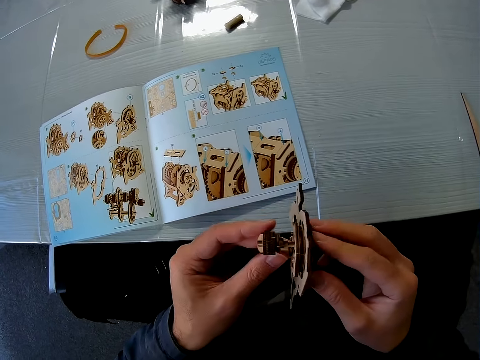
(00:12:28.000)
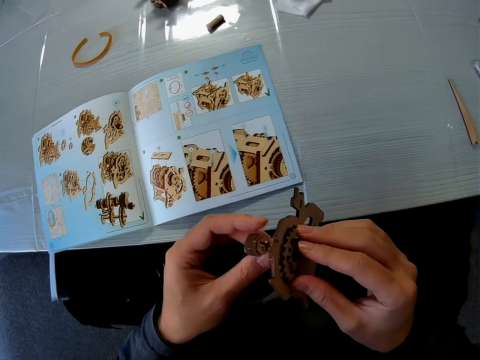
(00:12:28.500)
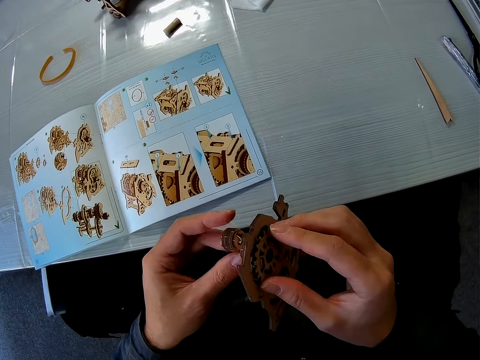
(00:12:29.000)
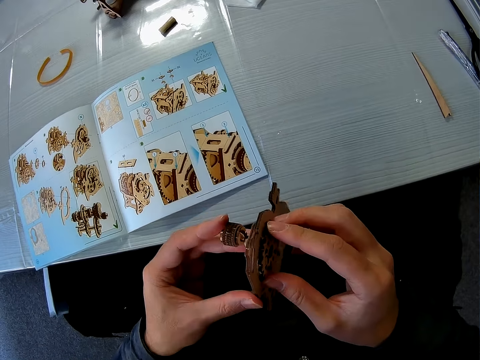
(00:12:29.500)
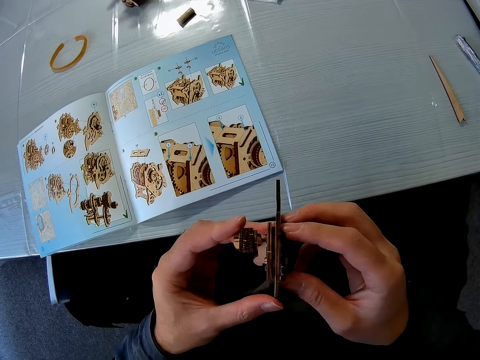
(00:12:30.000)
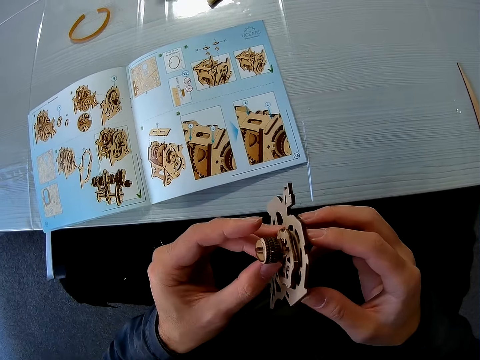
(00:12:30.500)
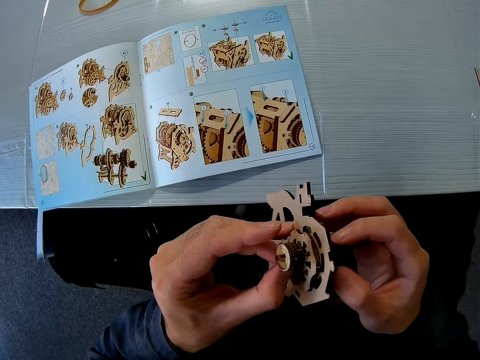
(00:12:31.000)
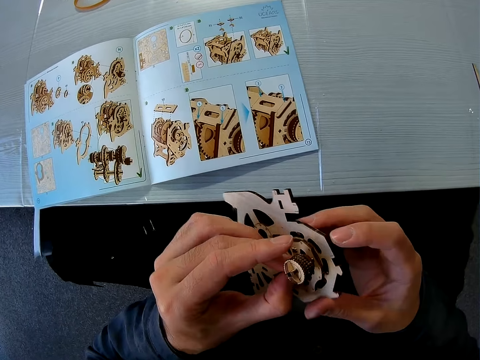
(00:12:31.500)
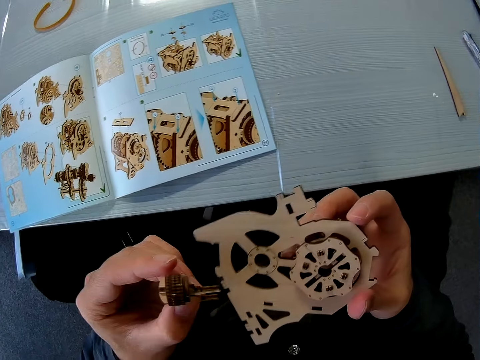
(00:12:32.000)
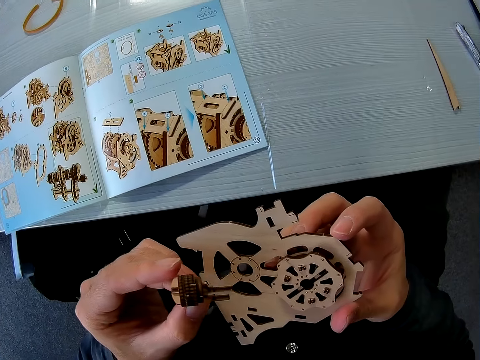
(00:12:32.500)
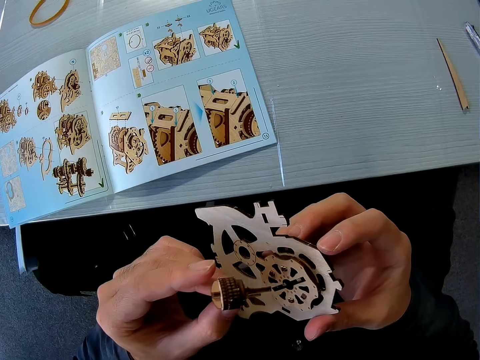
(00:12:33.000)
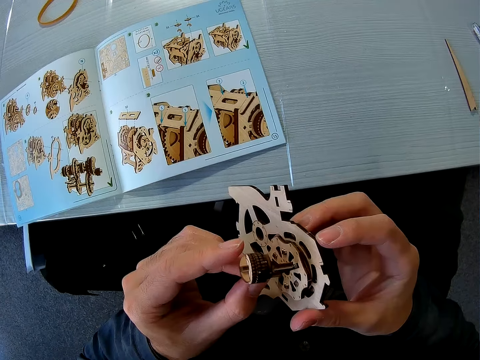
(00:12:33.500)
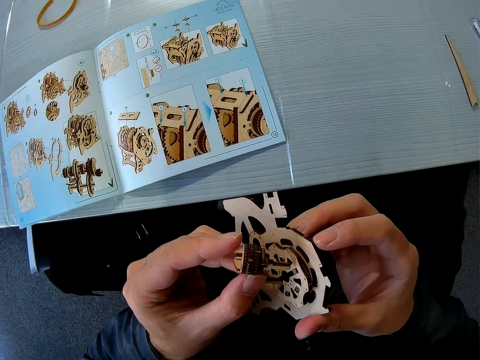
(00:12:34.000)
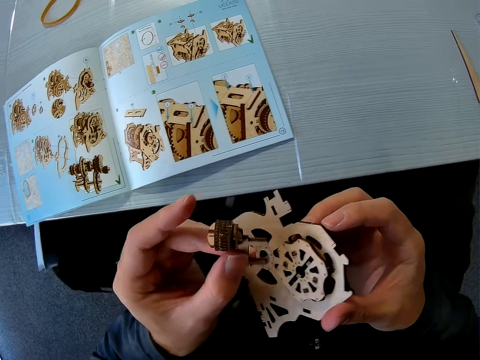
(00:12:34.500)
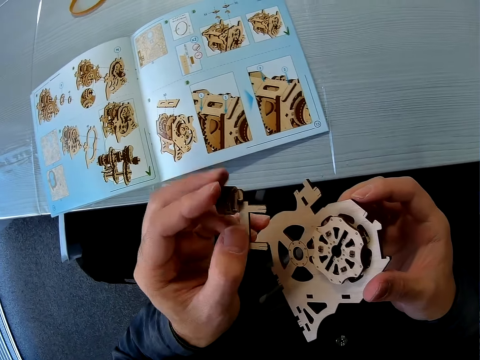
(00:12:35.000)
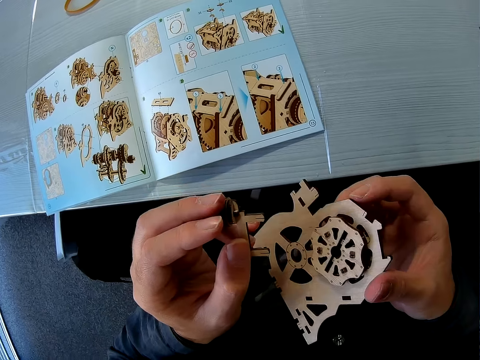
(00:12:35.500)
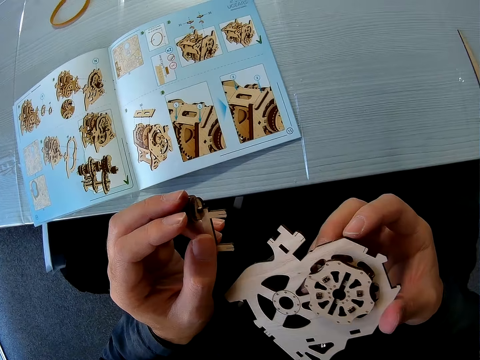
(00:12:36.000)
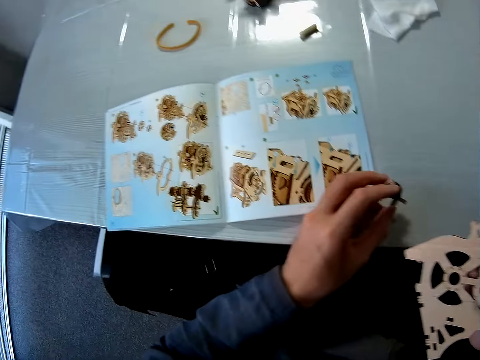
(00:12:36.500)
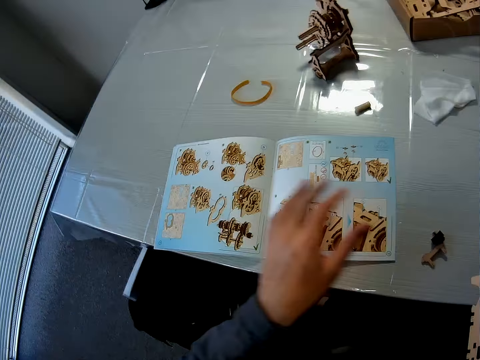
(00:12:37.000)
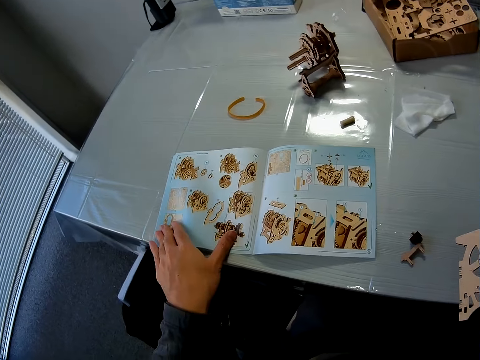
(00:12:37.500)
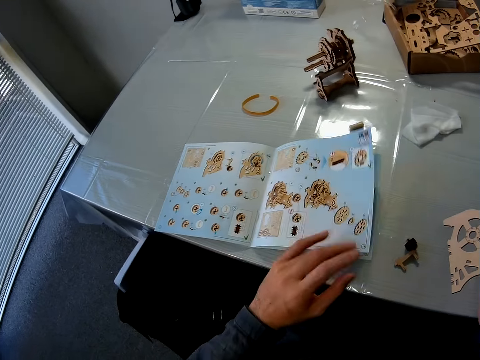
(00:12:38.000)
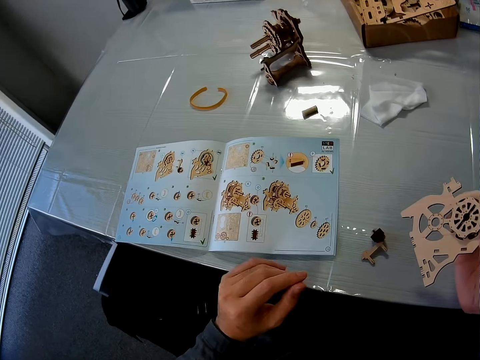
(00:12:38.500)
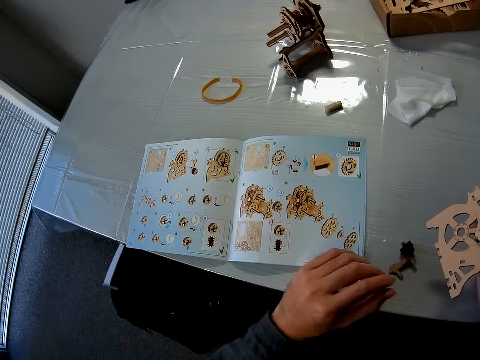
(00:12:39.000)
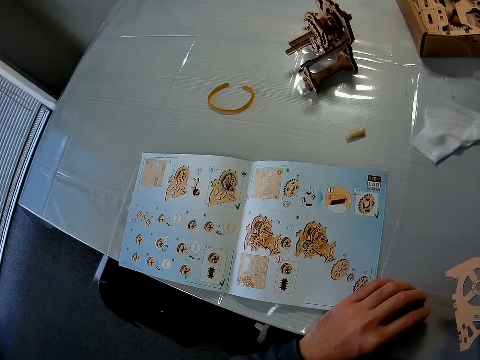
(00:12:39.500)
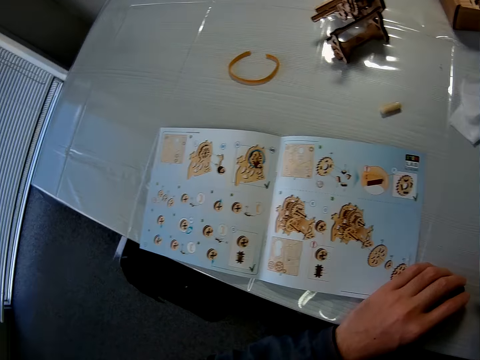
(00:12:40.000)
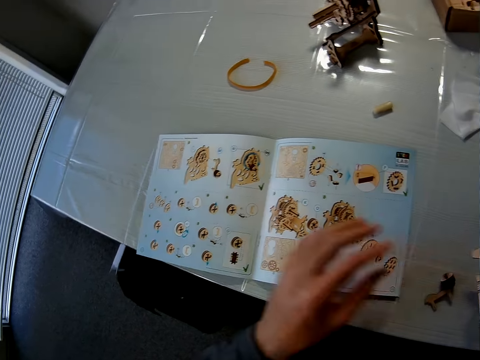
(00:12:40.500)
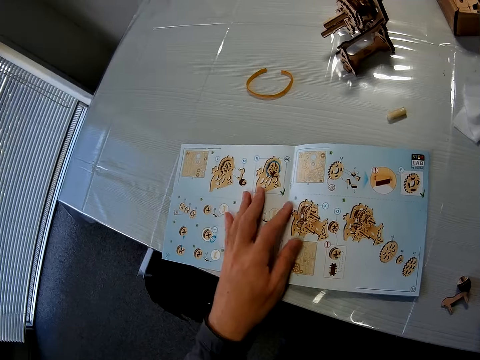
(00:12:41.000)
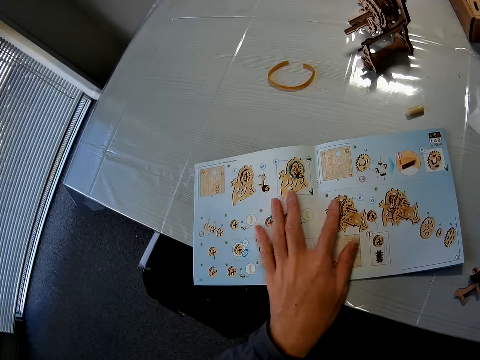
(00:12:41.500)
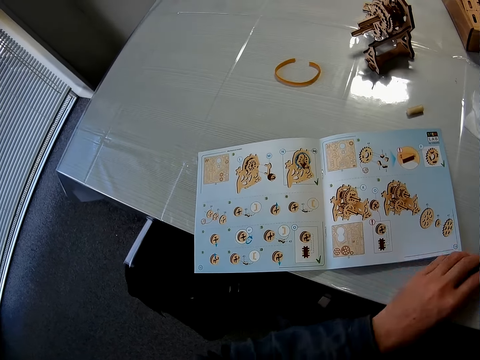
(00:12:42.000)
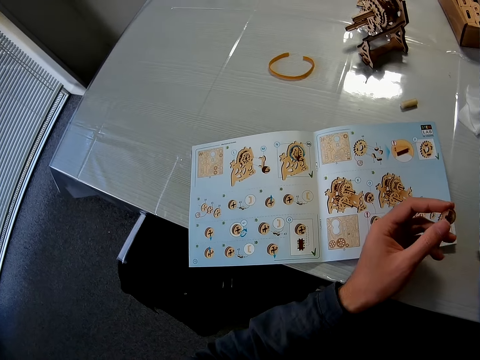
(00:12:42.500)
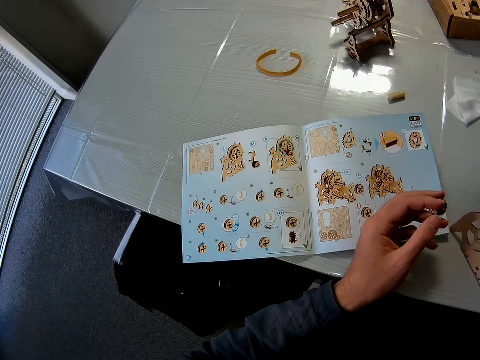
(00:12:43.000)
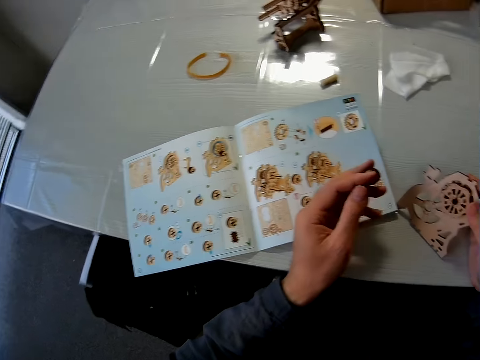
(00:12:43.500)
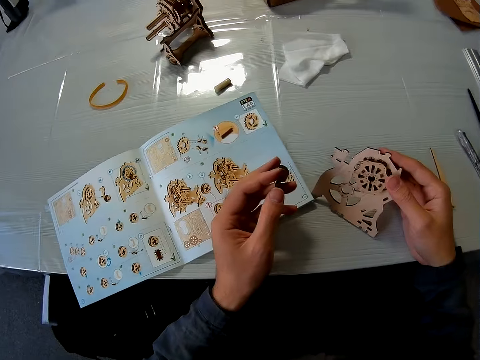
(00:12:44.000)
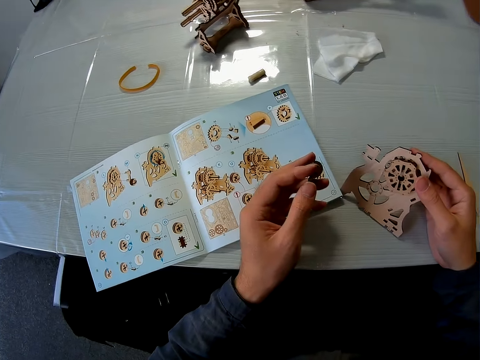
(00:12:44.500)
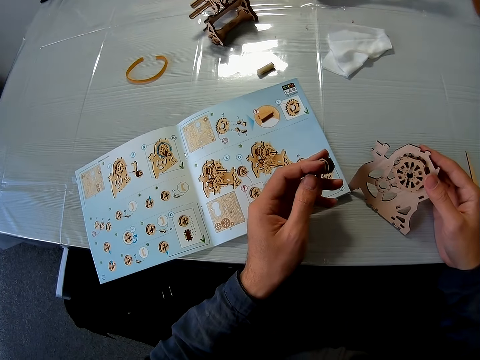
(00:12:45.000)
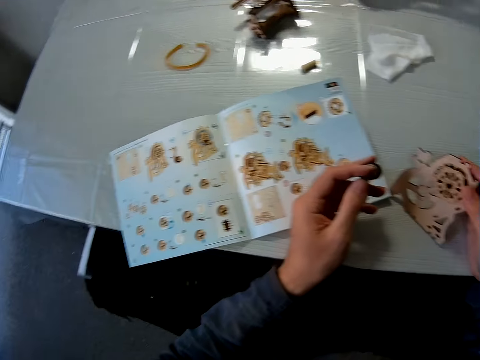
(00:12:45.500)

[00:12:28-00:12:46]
The camera wearer removes the puzzle piece. He assembles the puzzle piece, dismantles the puzzle piece and drops the puzzle piece on his left hand on the table. He flips the page of the book back with his left hand. He places his left hand on the book. He removes his left hand on the book. He picks the puzzle piece with his left hand from the table.

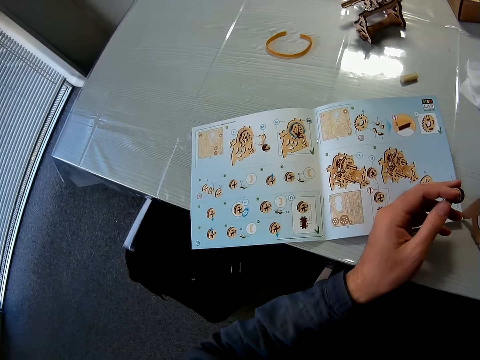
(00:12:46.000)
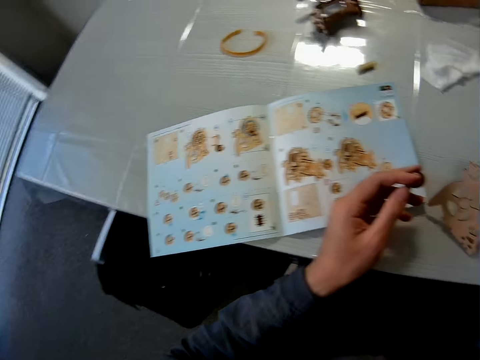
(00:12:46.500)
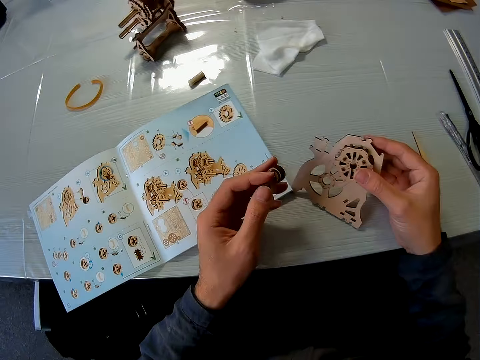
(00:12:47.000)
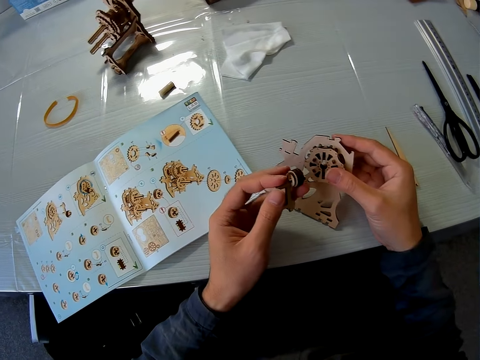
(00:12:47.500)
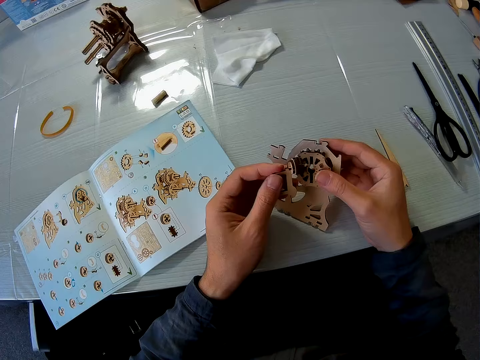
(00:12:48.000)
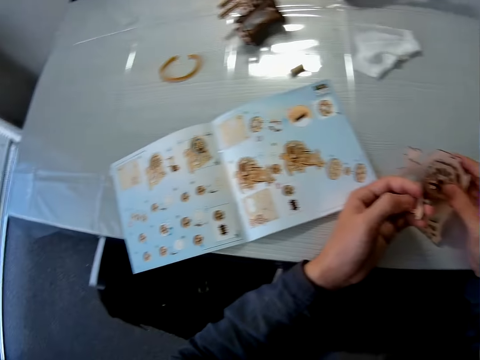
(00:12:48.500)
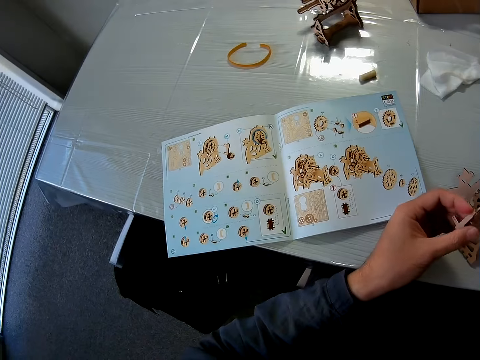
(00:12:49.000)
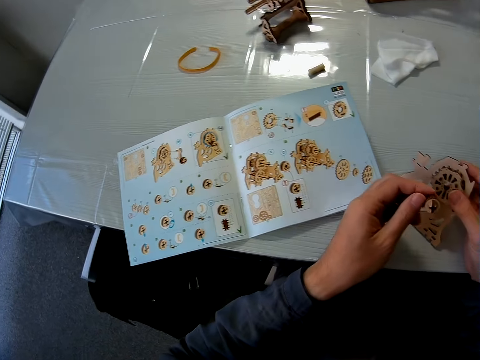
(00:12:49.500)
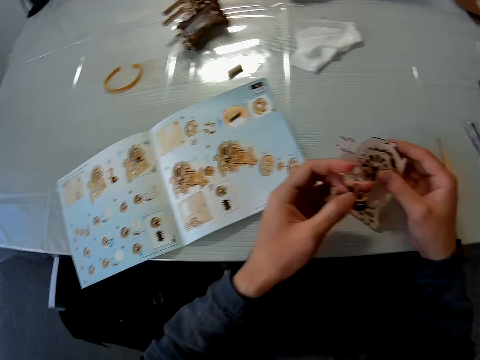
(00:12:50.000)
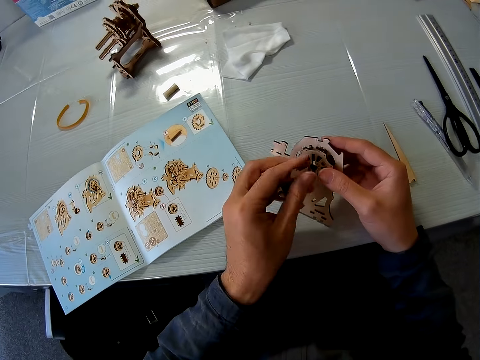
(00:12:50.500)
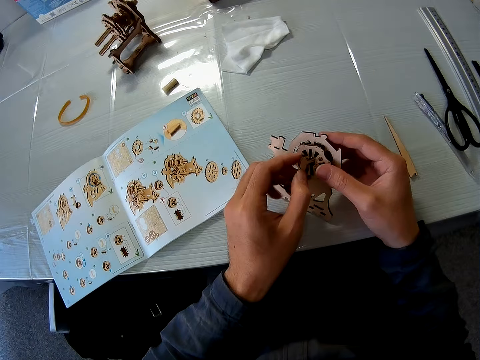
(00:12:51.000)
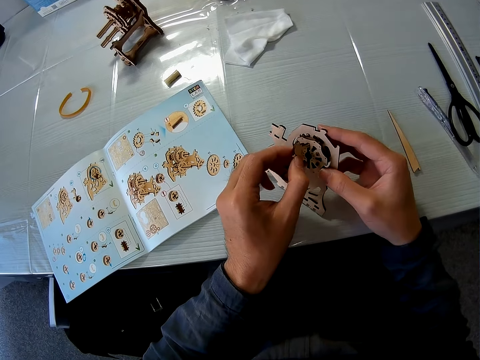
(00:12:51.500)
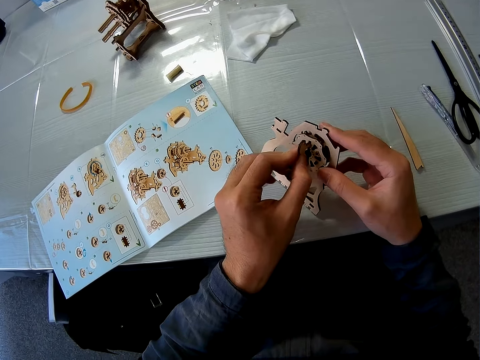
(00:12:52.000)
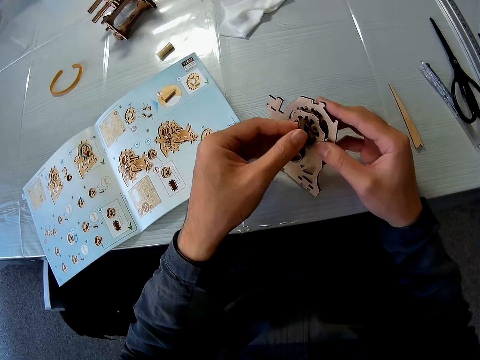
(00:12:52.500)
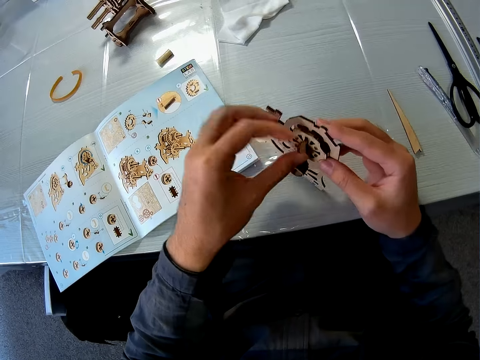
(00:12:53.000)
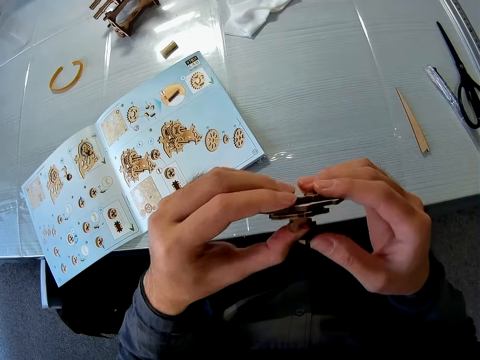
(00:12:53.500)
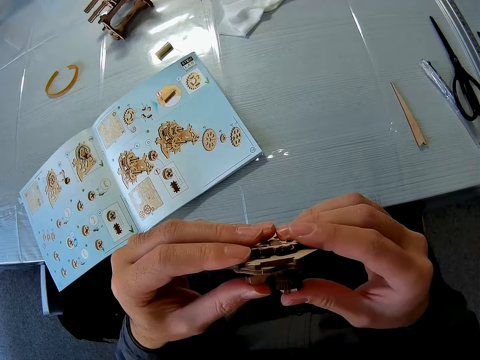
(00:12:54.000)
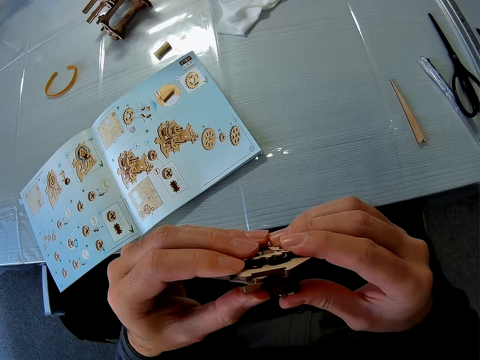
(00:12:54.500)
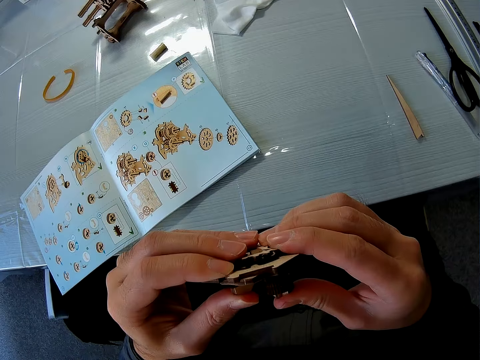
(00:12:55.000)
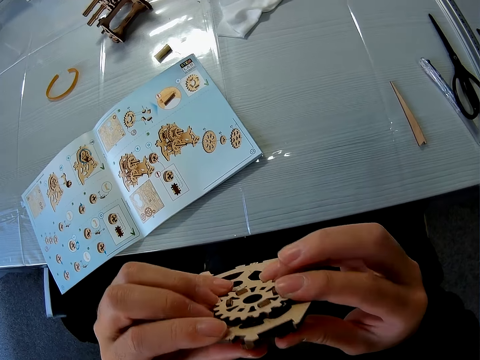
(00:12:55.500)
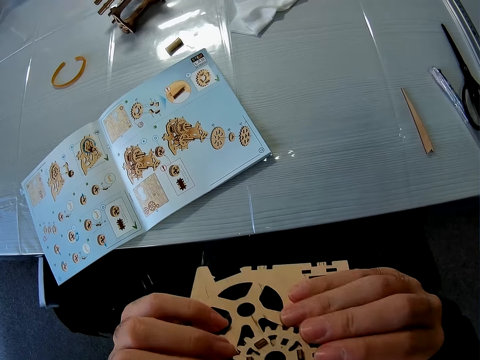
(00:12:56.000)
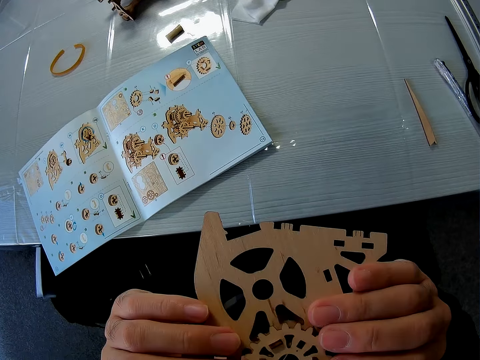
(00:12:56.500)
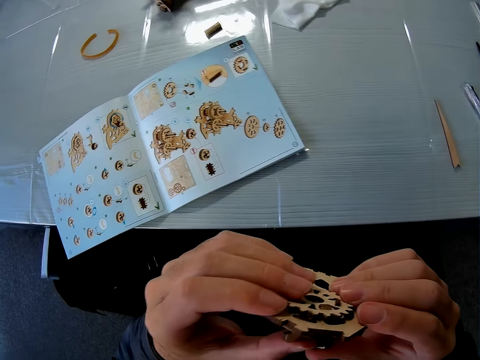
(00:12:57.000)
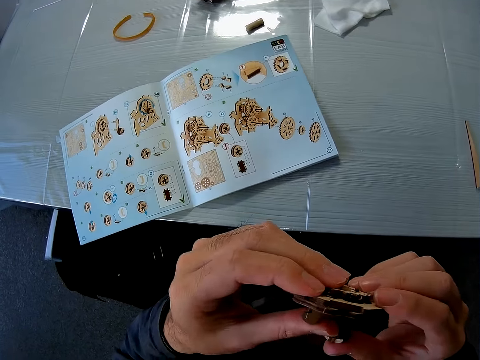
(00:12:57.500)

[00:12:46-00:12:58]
The camera wearer assembles the puzzle piece. He inserts the puzzle piece on his left hand to the one on his right again. He adjusts the puzzle pieces.
